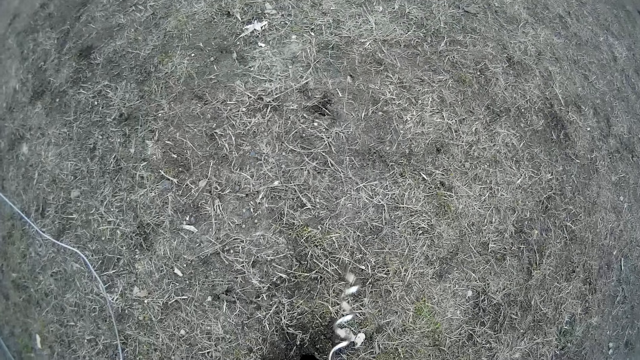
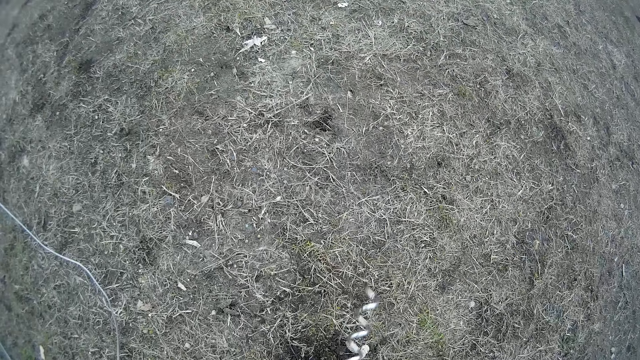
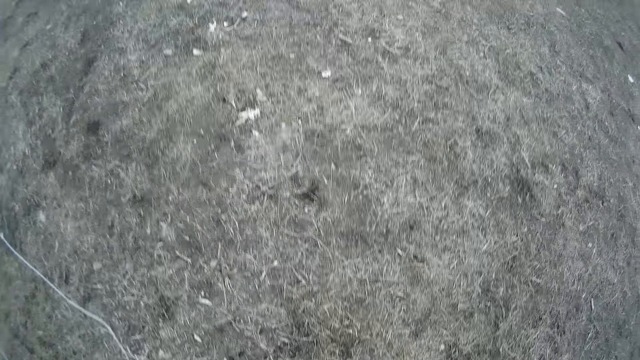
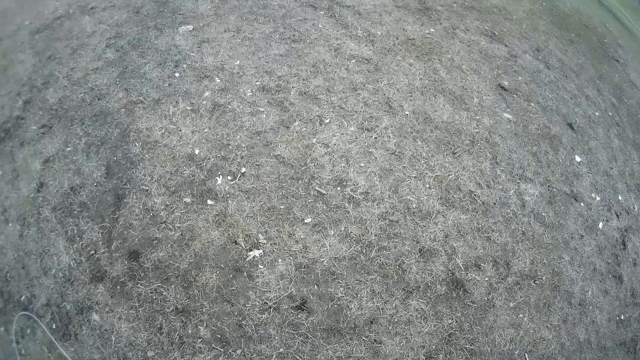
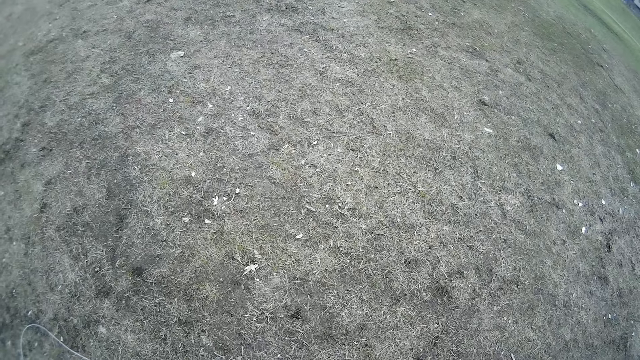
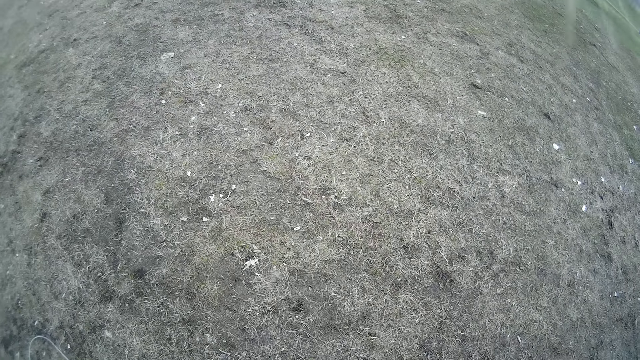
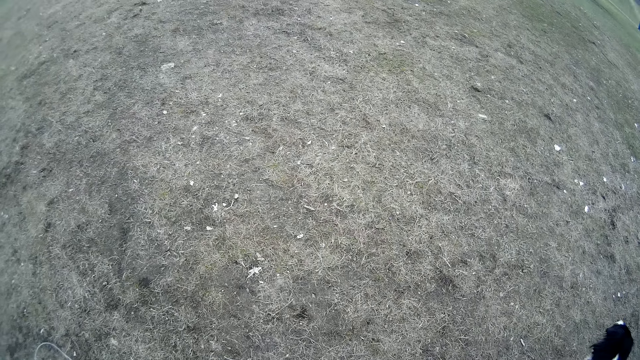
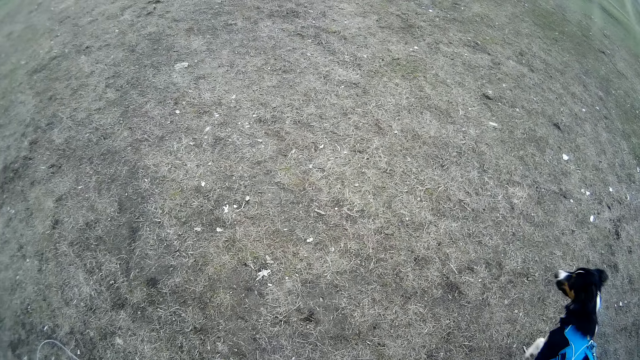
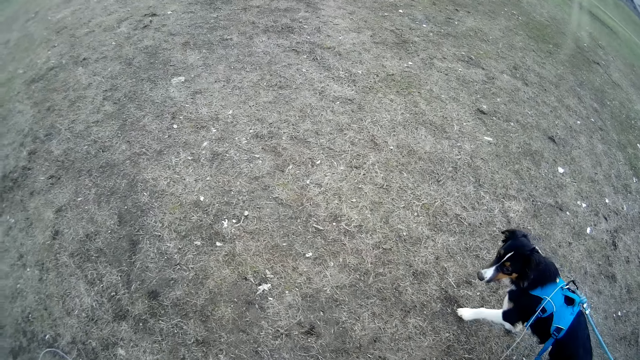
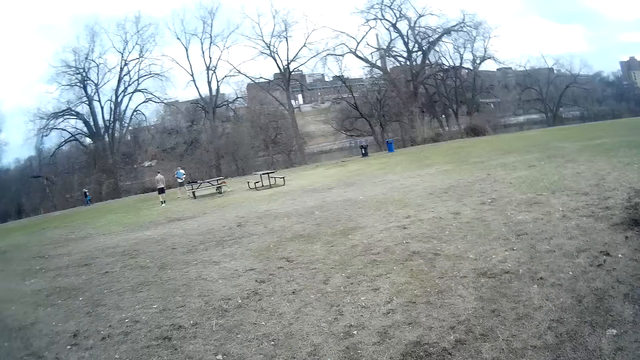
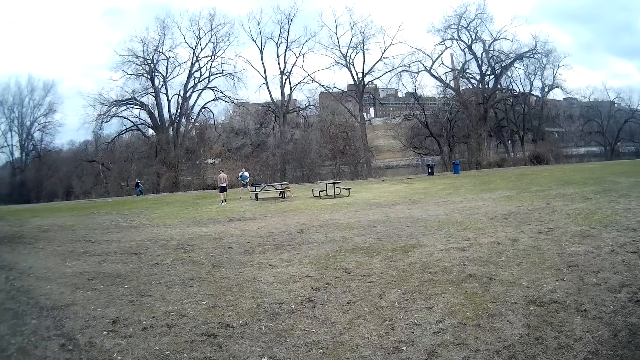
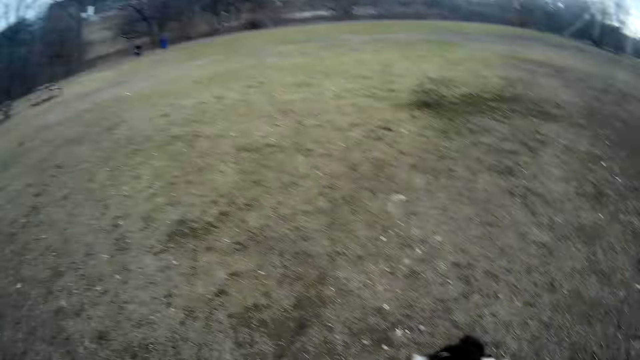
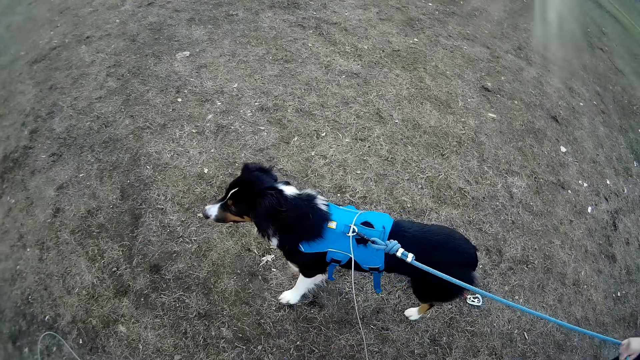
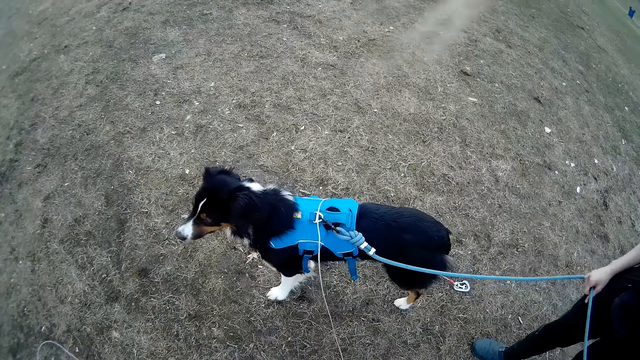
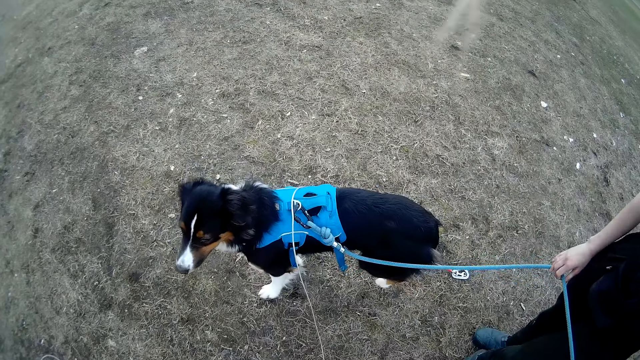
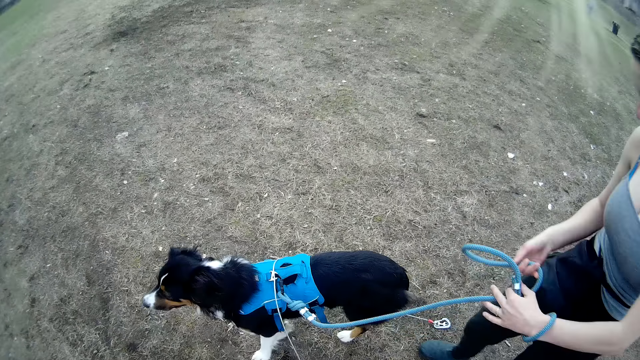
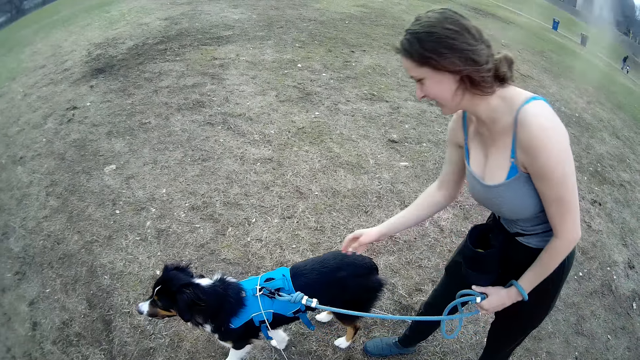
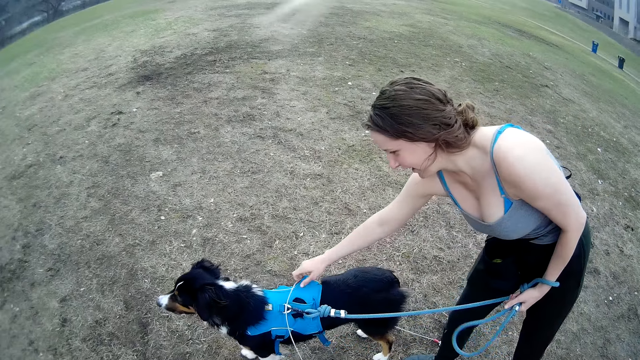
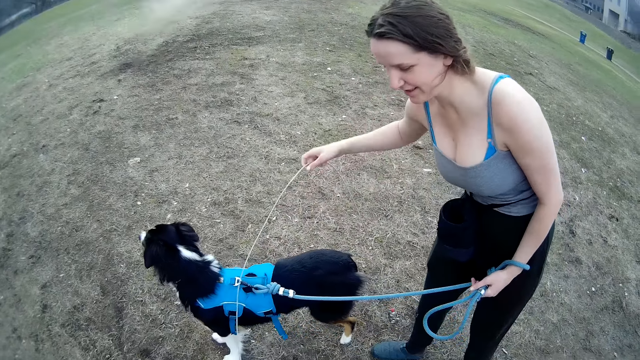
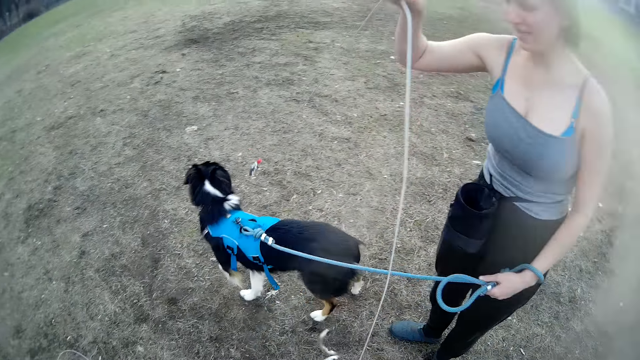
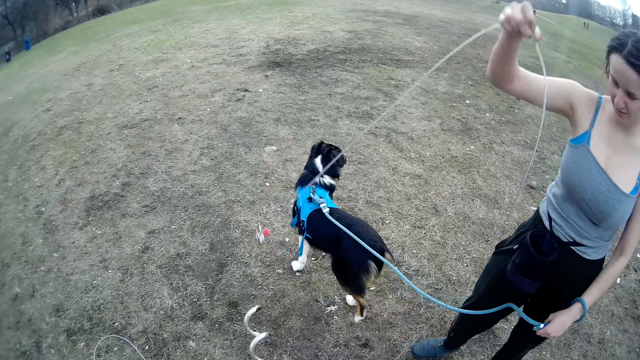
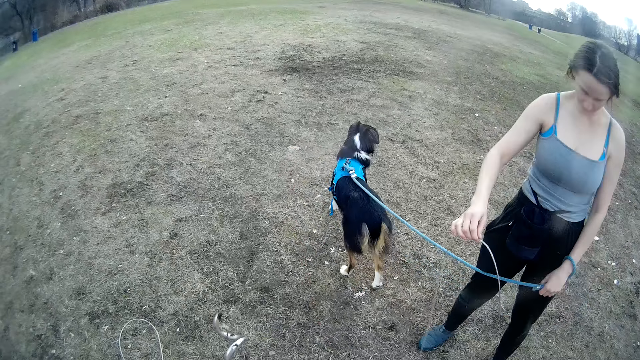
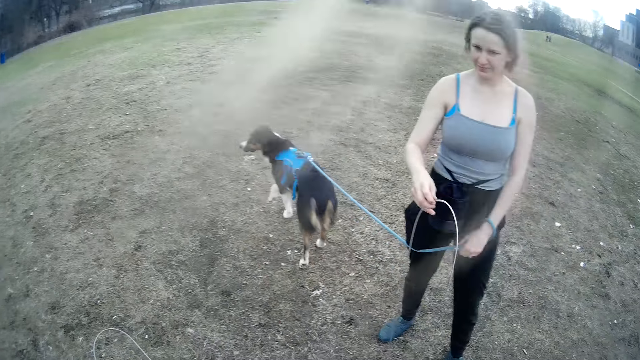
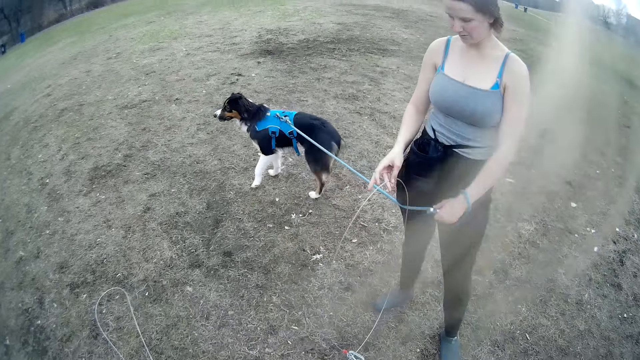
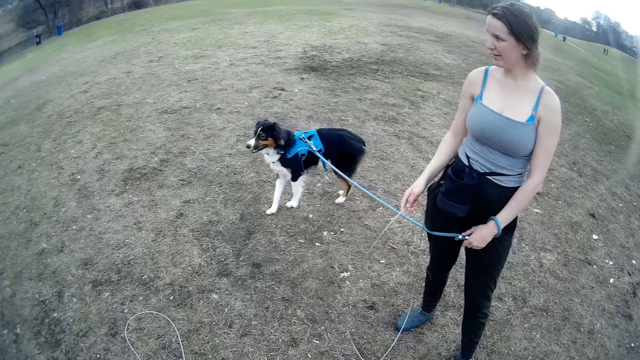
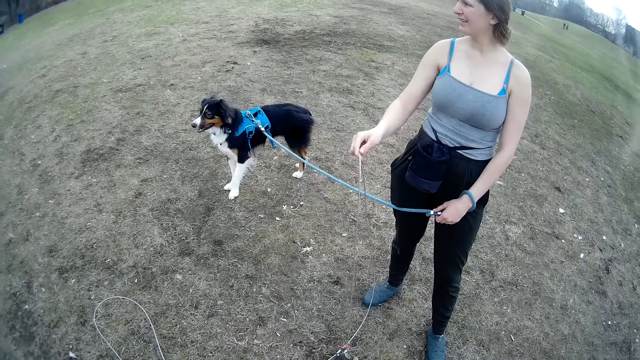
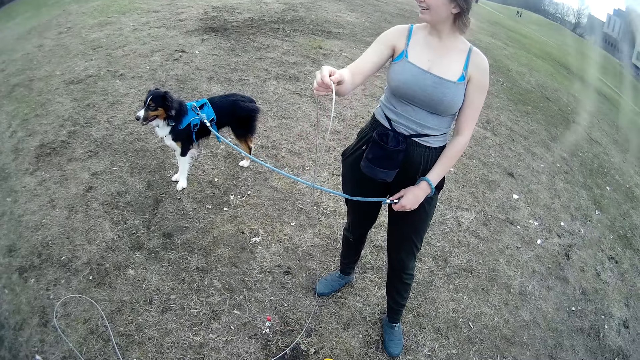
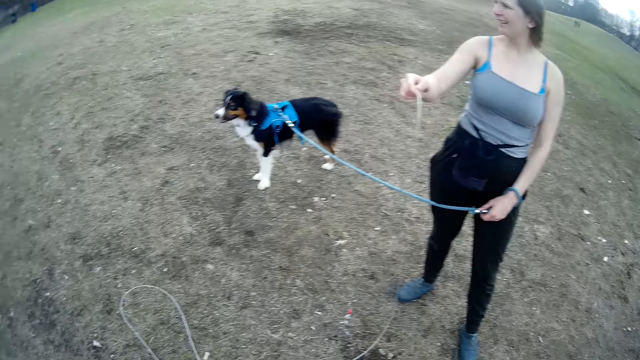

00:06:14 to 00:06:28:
The woman holds the dog with the leash in her left hand and picks the tie out cable from the dog's body with her right hand.

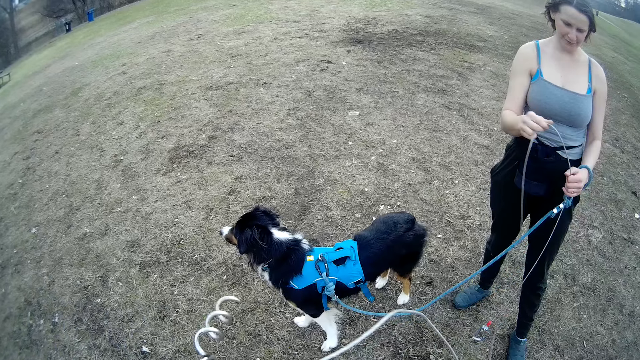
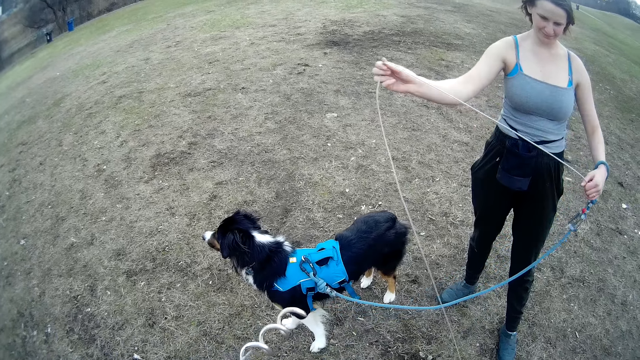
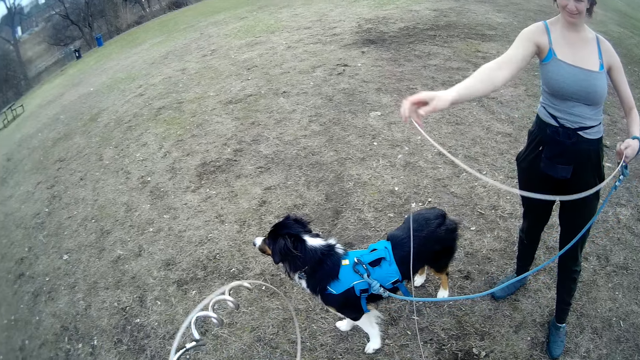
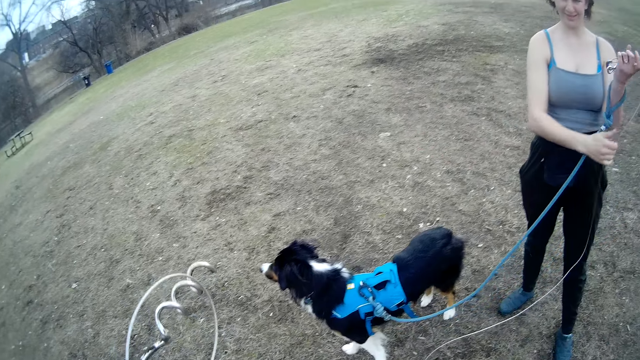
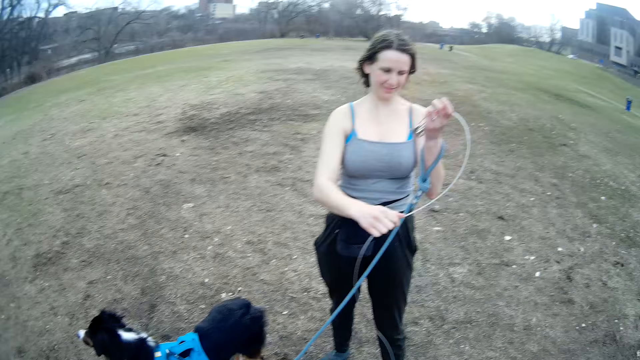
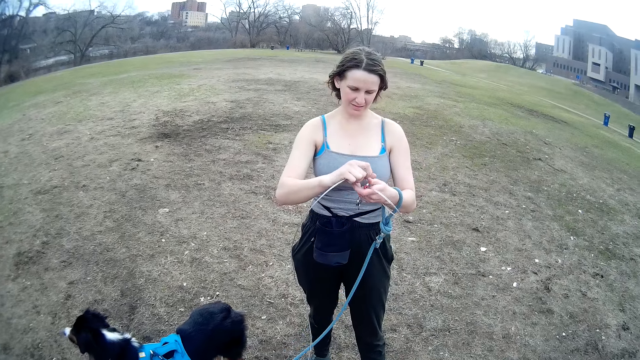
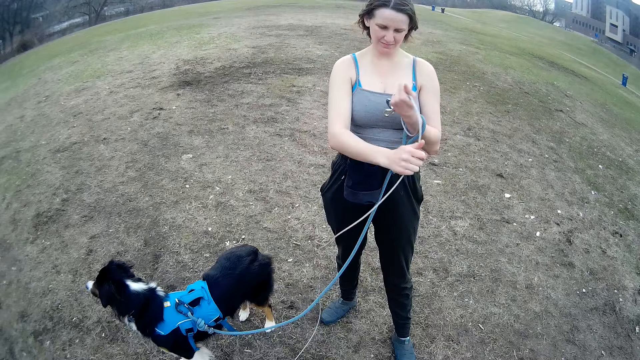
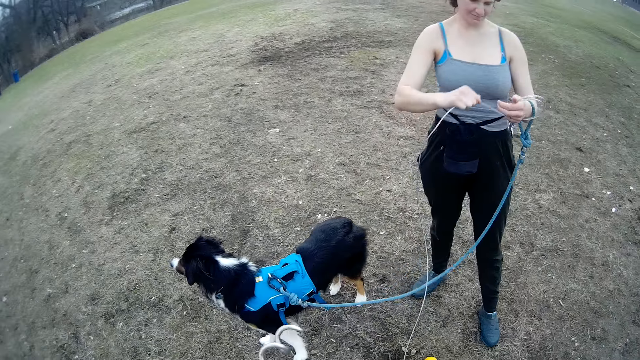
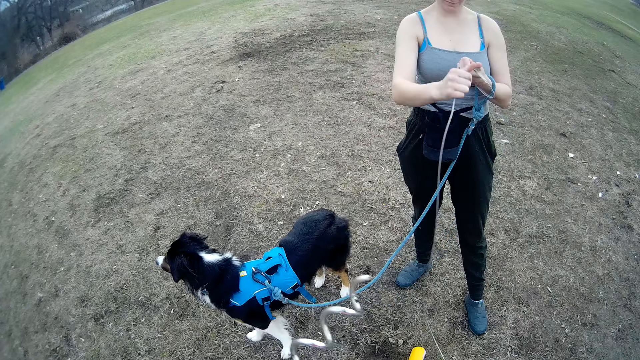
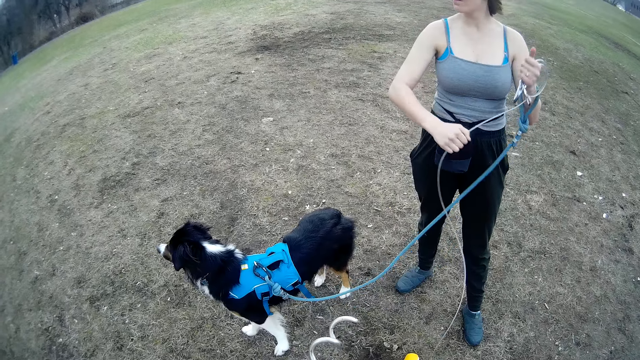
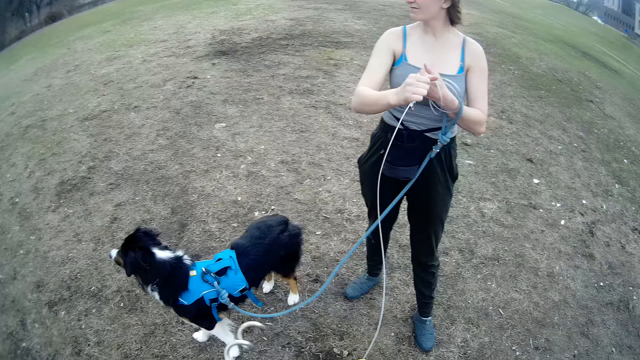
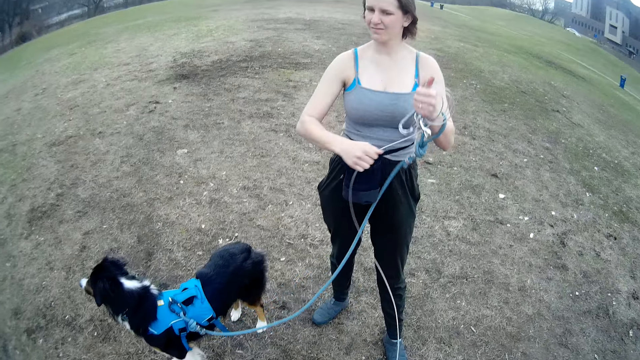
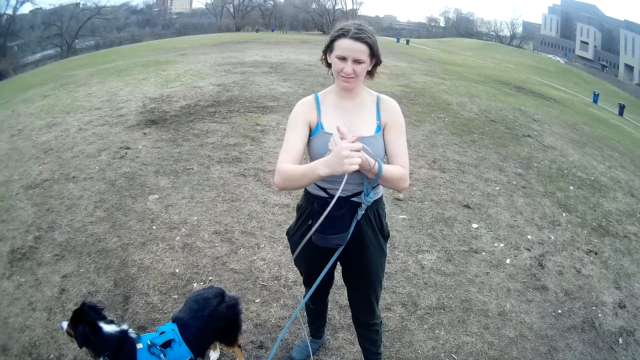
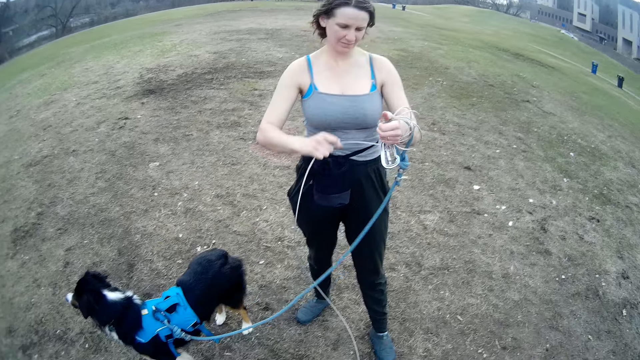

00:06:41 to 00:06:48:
The woman folds the tie out cable with her hands.
